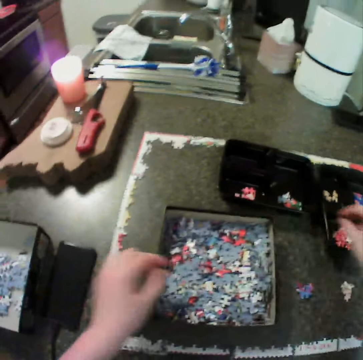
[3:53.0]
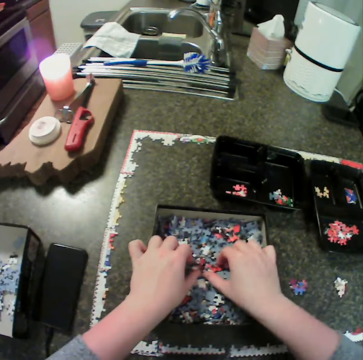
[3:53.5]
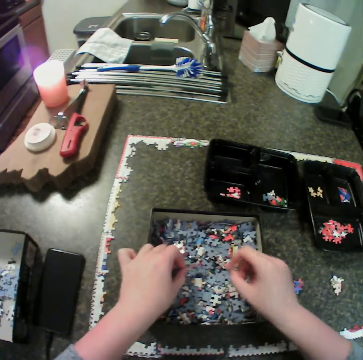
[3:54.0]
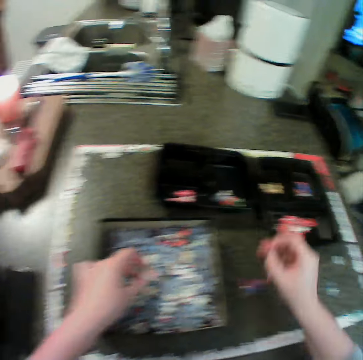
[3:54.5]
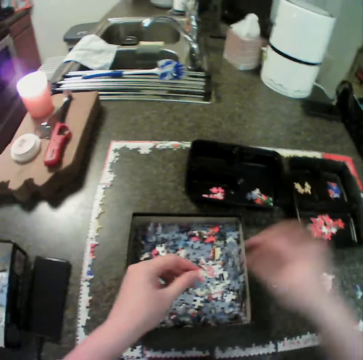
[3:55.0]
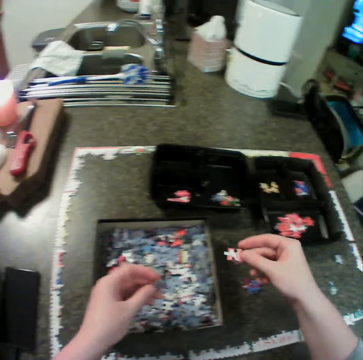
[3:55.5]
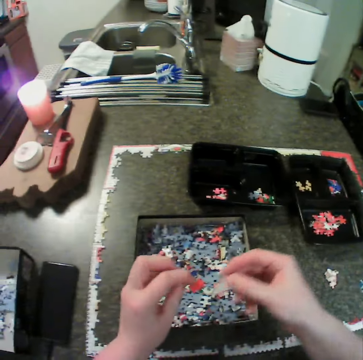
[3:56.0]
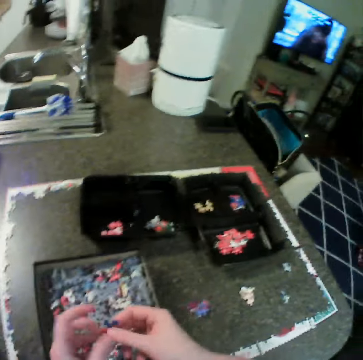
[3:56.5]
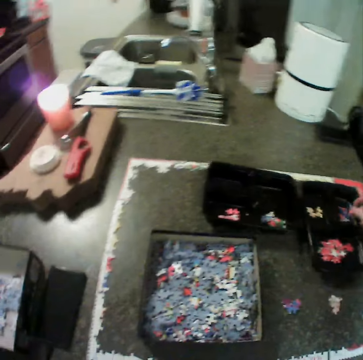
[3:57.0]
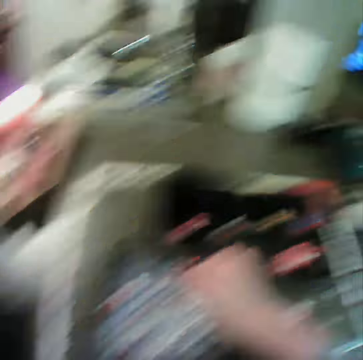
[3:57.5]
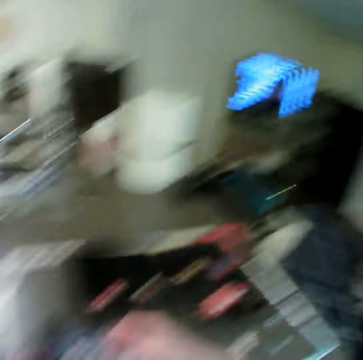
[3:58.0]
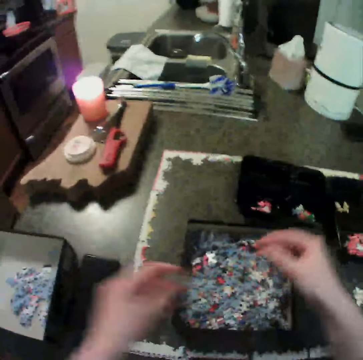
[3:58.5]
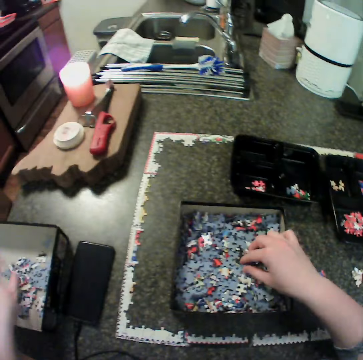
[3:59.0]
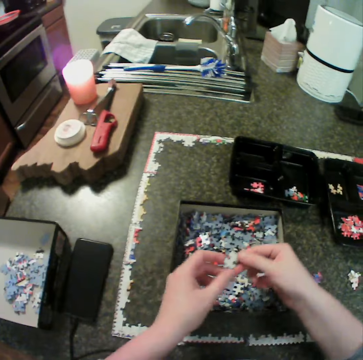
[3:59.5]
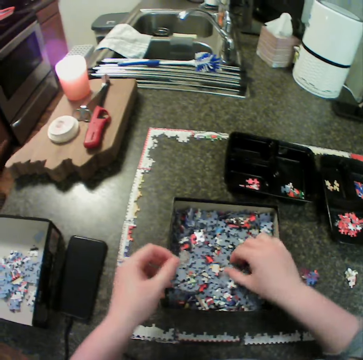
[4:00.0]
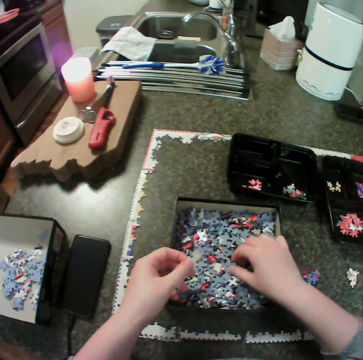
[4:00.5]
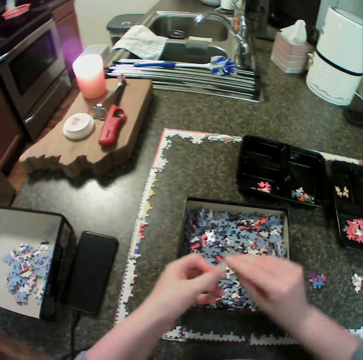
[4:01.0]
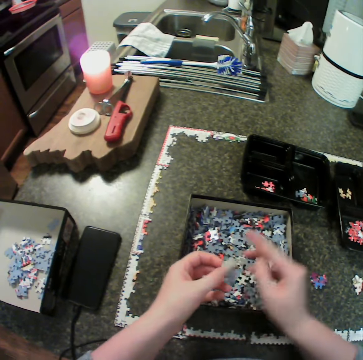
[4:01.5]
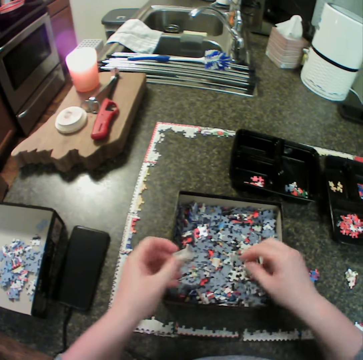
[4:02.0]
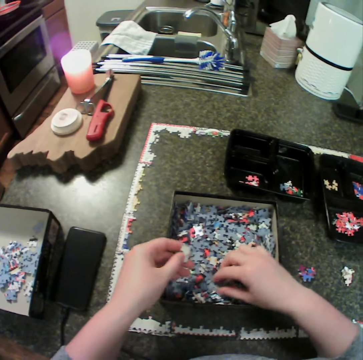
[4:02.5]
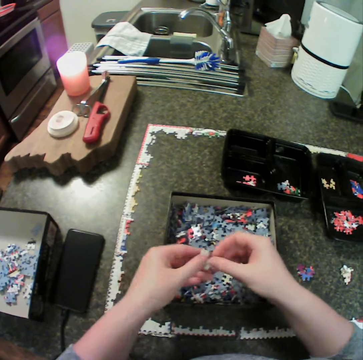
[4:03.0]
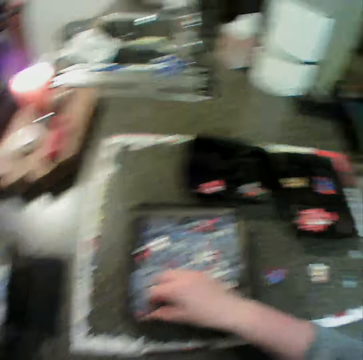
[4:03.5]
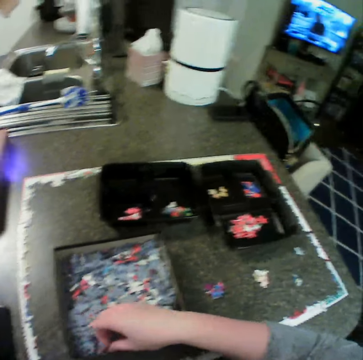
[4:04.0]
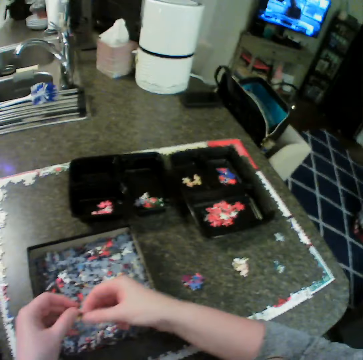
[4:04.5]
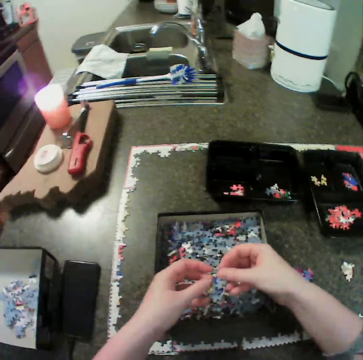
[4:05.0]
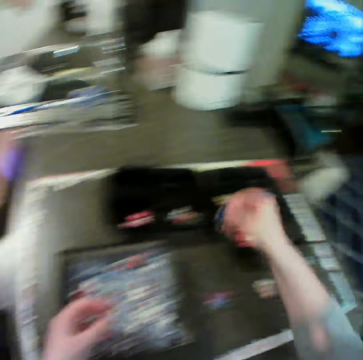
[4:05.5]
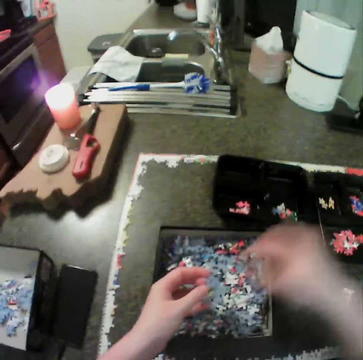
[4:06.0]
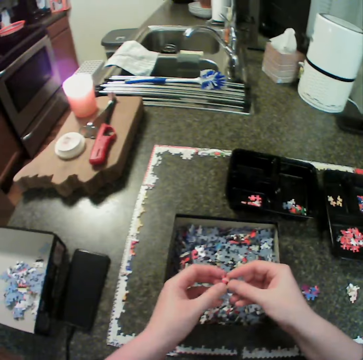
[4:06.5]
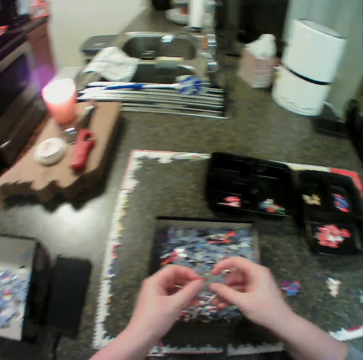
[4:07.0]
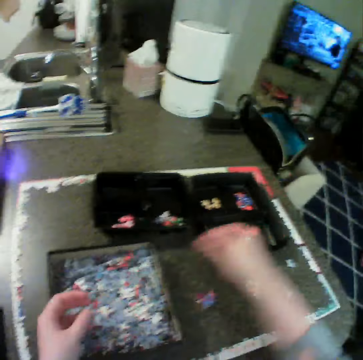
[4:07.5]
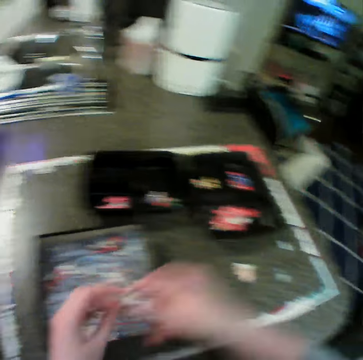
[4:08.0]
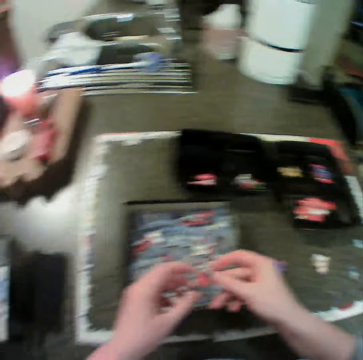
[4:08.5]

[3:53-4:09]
The camera wearer moves jigsaw pieces from the second box to the second bowl. She picks the puzzle and puts the puzzle in the container. She drops the jigsaw pieces in the first box. She picks the puzzle. She moves jigsaw pieces on her left hand. She puts the puzzle in the container. She moves jigsaw pieces from the second box to the second bowl.

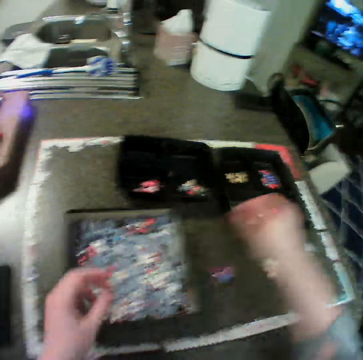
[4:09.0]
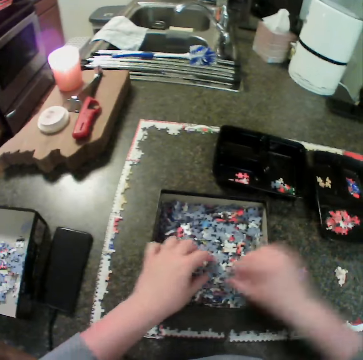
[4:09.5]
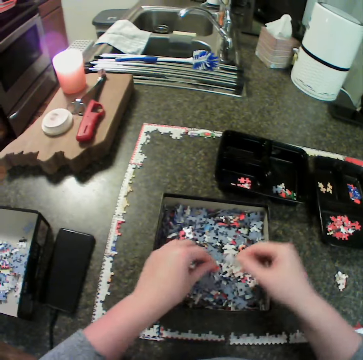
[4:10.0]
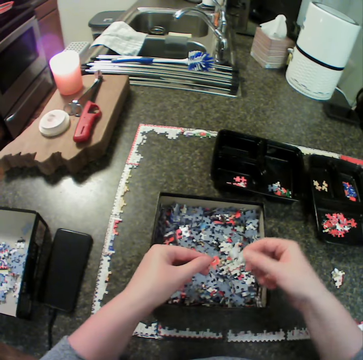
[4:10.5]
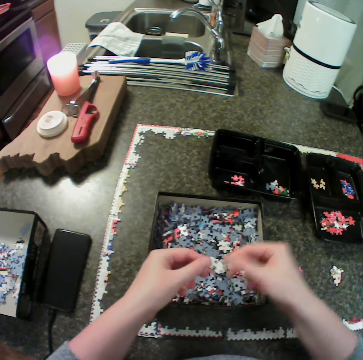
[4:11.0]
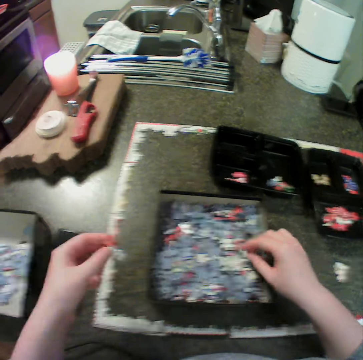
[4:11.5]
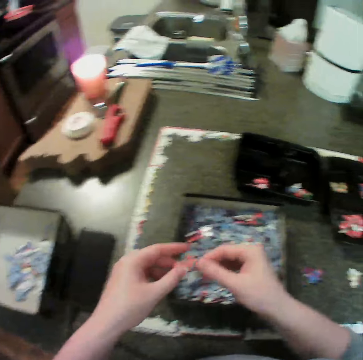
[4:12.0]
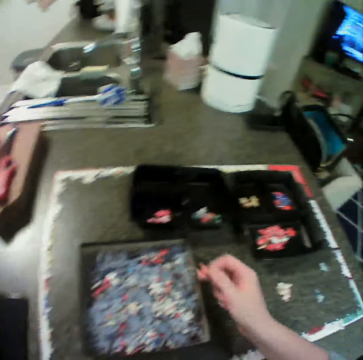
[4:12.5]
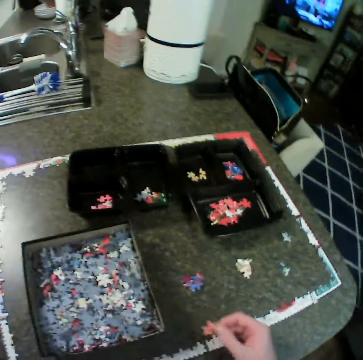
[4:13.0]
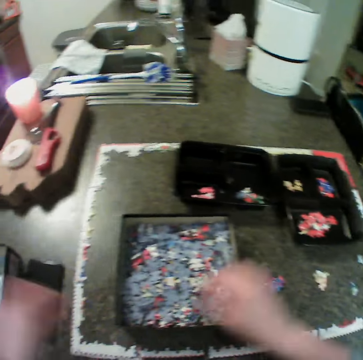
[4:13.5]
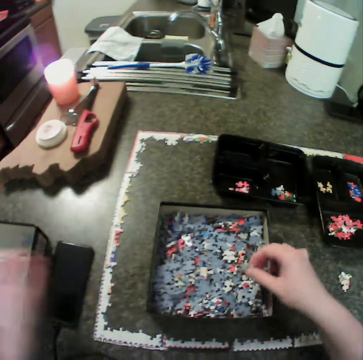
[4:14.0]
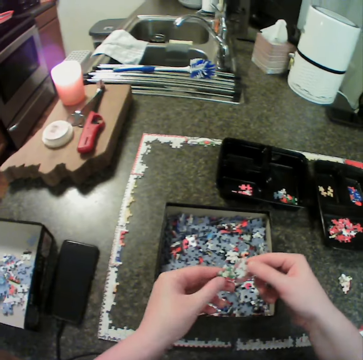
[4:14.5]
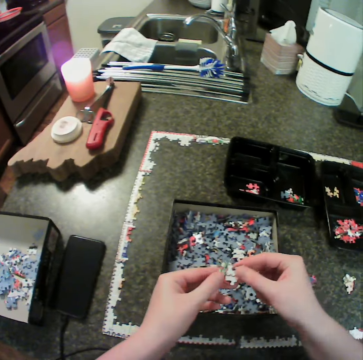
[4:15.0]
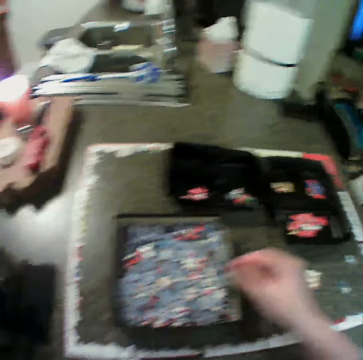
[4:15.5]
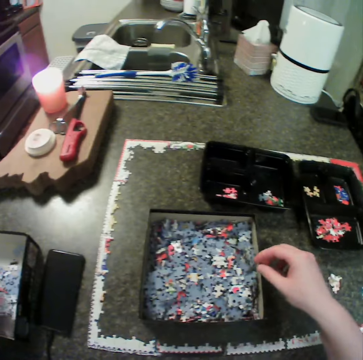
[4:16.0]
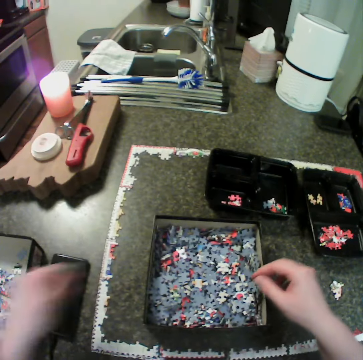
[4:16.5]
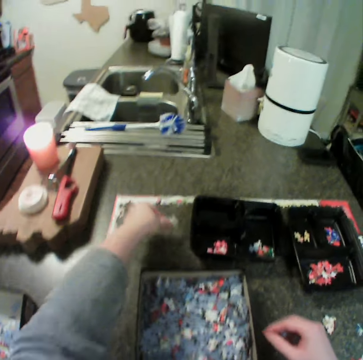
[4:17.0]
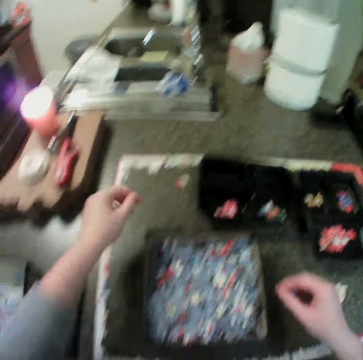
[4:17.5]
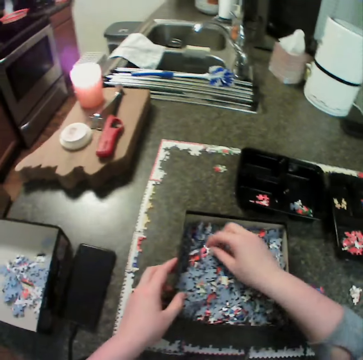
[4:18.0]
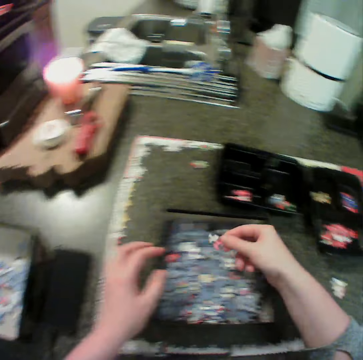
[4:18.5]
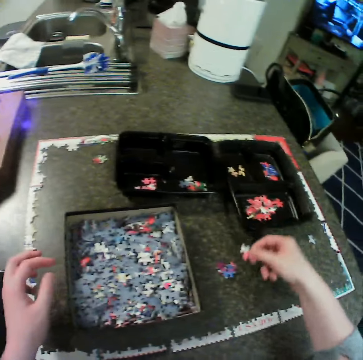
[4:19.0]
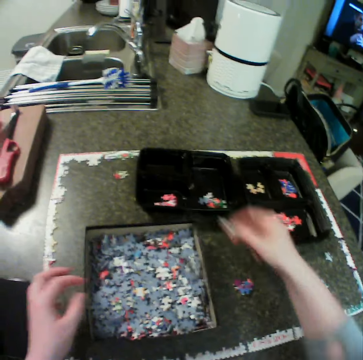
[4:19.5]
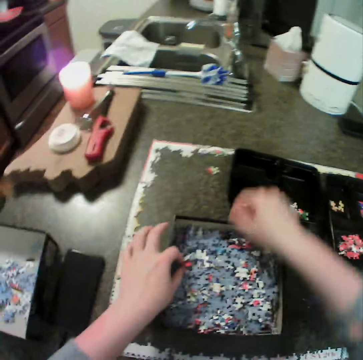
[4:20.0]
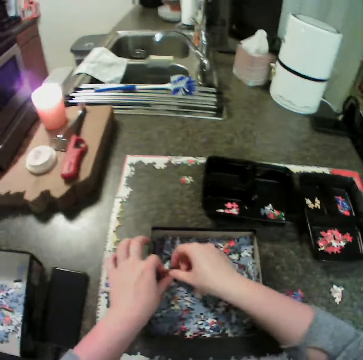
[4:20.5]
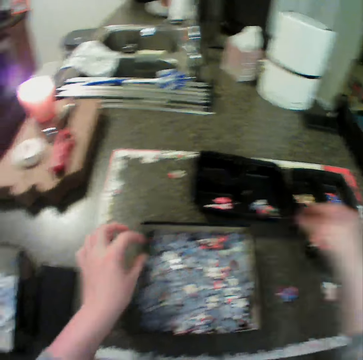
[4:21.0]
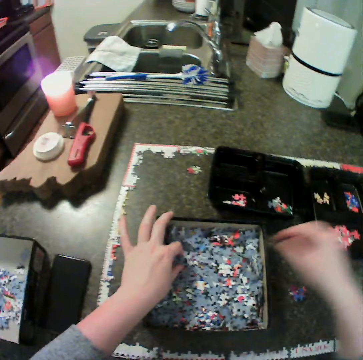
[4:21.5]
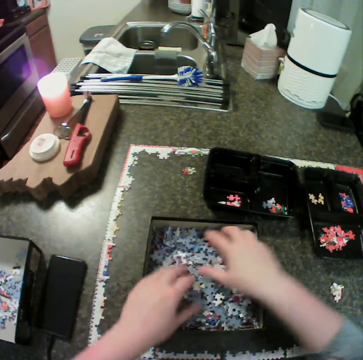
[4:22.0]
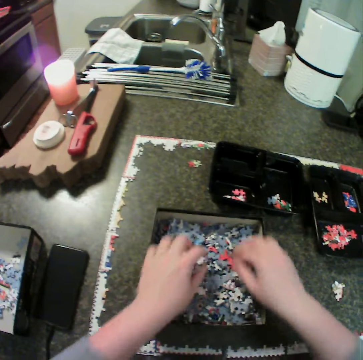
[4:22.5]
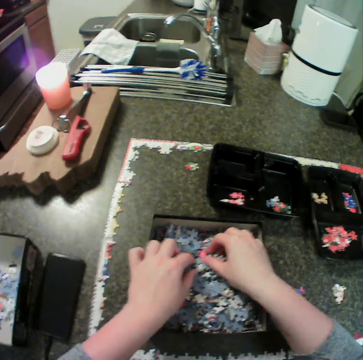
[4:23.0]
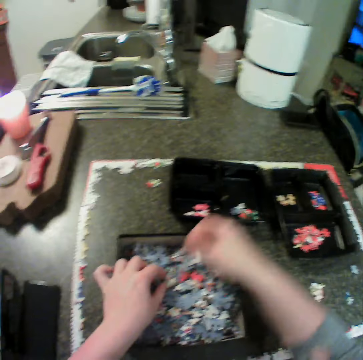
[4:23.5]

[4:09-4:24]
The camera wearer picks the puzzle and puts the puzzle in the container. They move jigsaw pieces from the second box to the first box. They move jigsaw pieces from the second box to the table. They move jigsaw pieces from the second box to the first bowl. They move jigsaw pieces from the second box to the second bowl. They pick the puzzle.

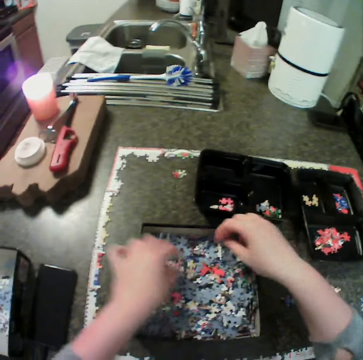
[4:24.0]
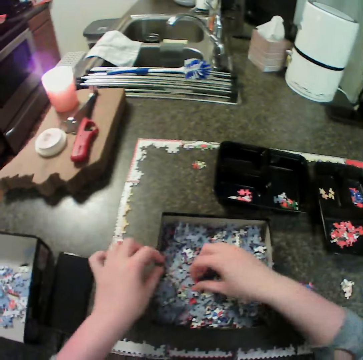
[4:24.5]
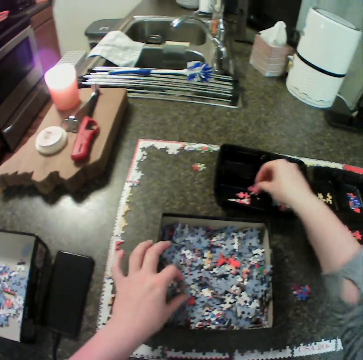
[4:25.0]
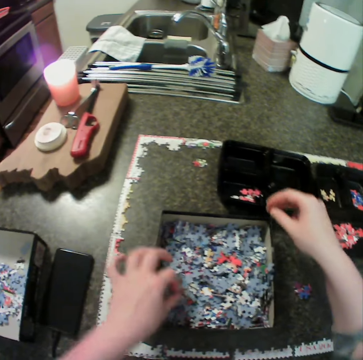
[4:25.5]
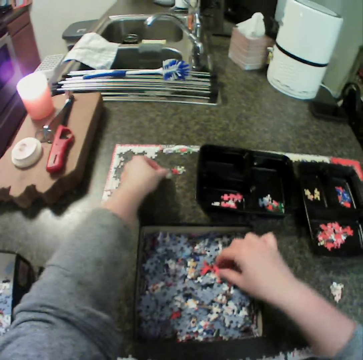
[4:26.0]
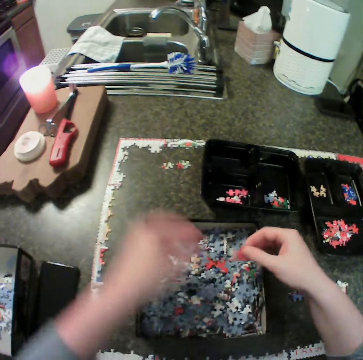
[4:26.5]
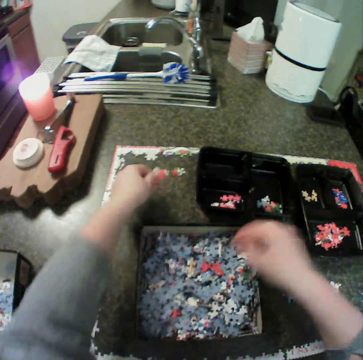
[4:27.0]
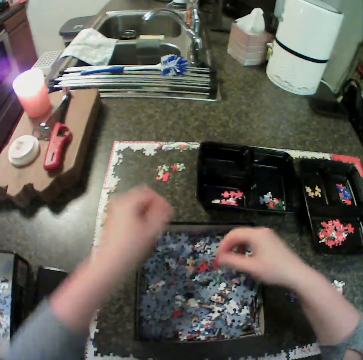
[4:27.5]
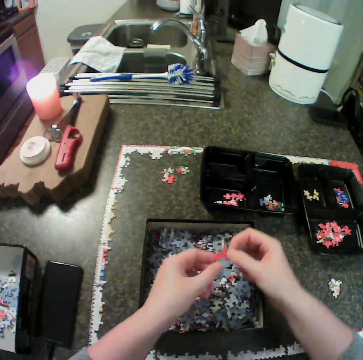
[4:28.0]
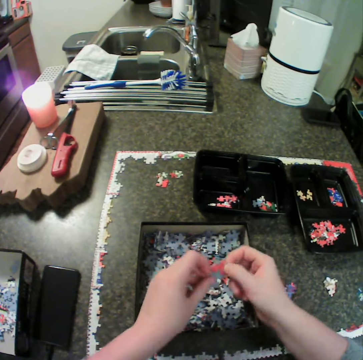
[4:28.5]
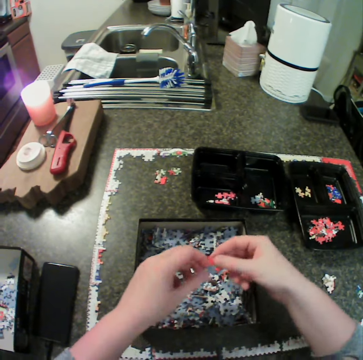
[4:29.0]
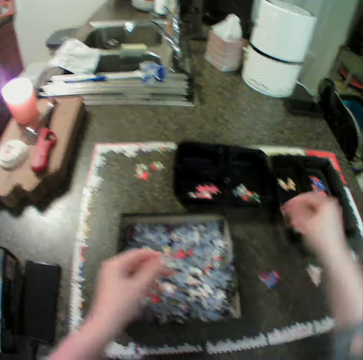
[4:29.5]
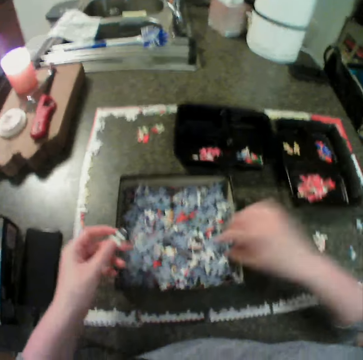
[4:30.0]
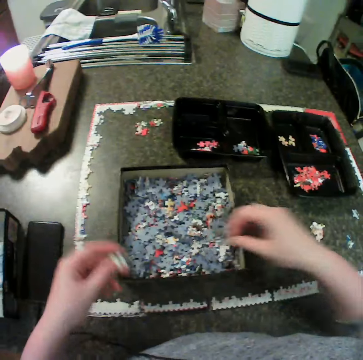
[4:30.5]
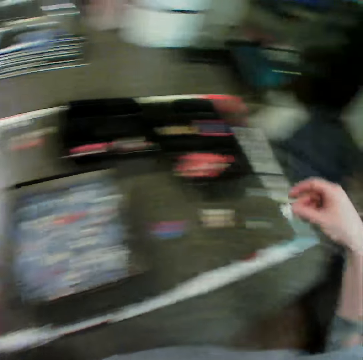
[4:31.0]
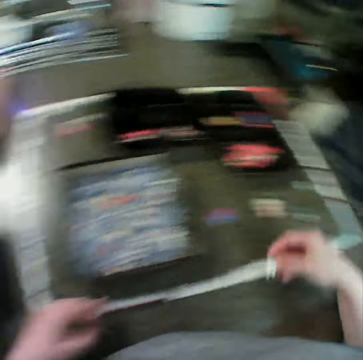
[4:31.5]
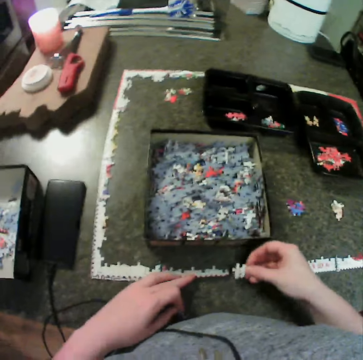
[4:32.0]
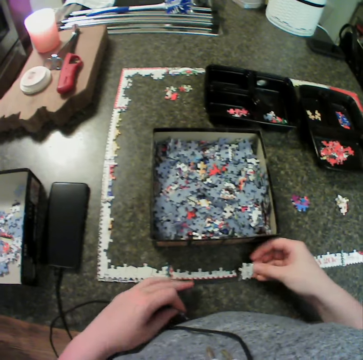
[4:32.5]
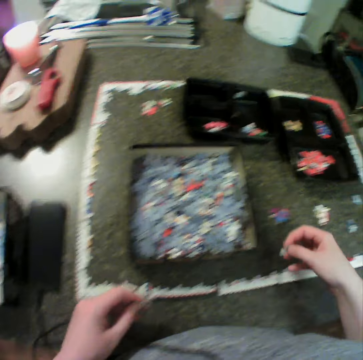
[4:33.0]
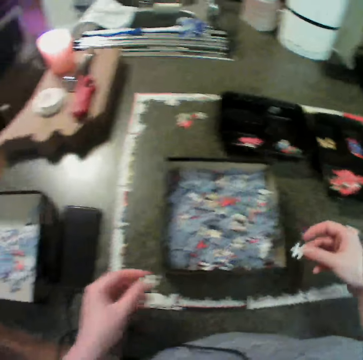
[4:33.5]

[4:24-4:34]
The camera wearer moves jigsaw pieces from the second box to the first bowl. They move jigsaw pieces from the second box to the table. They move jigsaw pieces from the second box to the second bowl. They pick the puzzle. They arrange the puzzle on the table. They touch the jigsaw pieces on the table.
